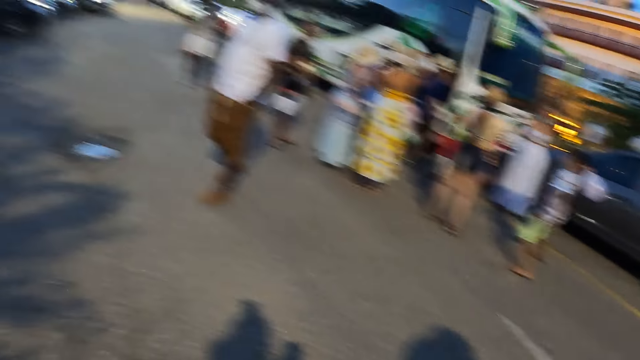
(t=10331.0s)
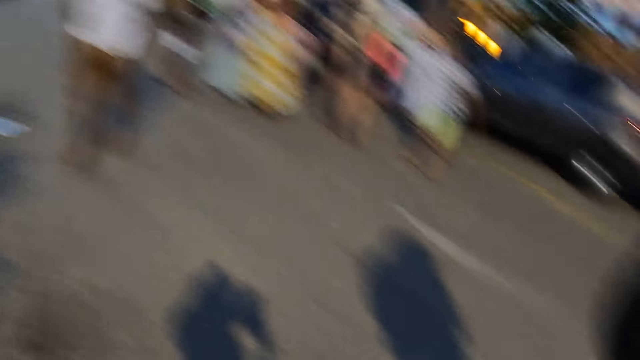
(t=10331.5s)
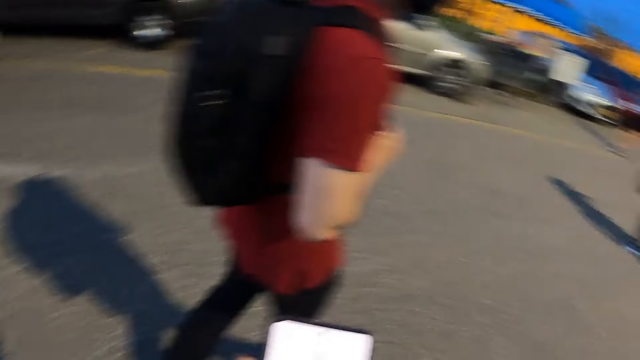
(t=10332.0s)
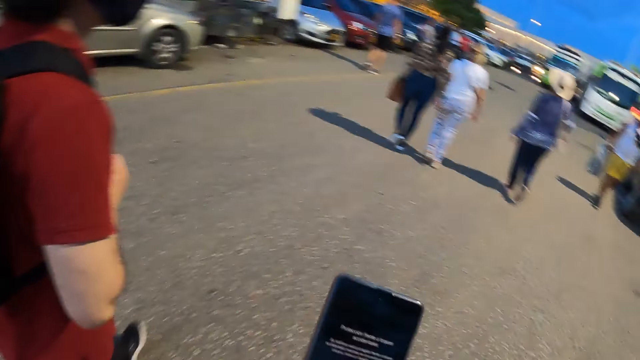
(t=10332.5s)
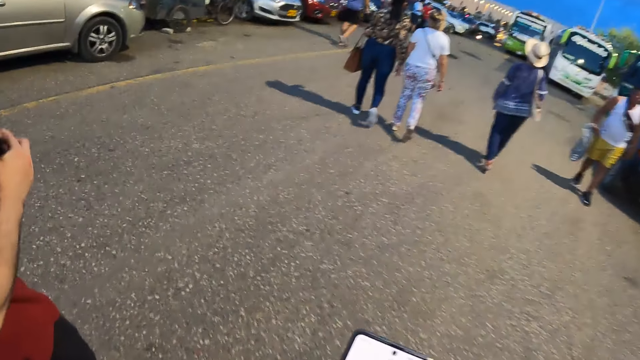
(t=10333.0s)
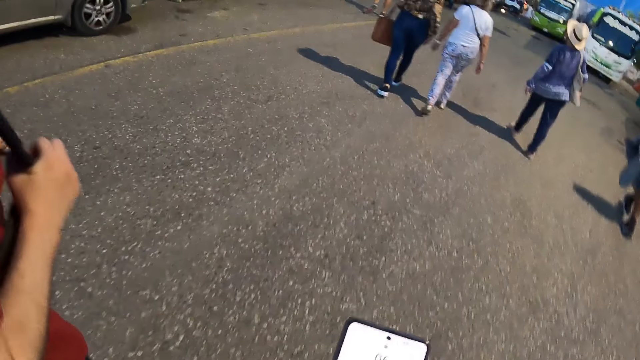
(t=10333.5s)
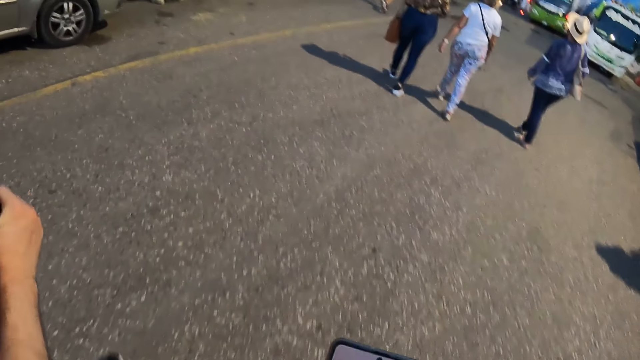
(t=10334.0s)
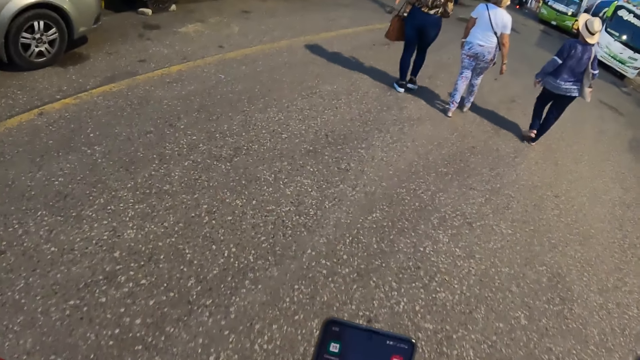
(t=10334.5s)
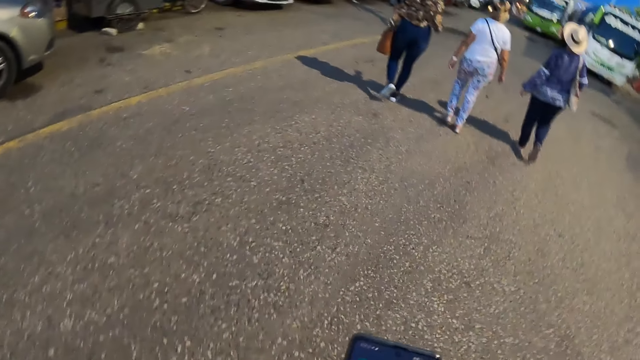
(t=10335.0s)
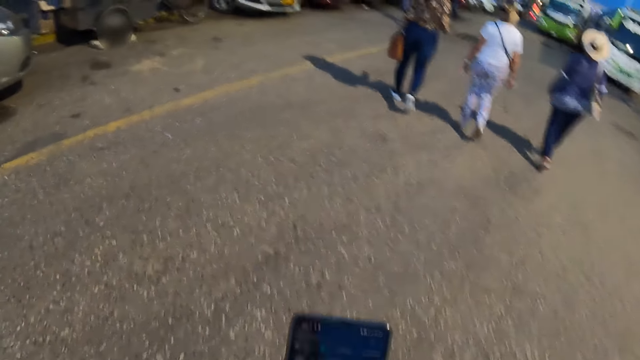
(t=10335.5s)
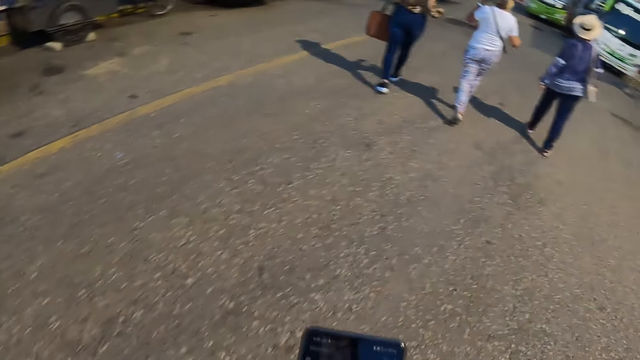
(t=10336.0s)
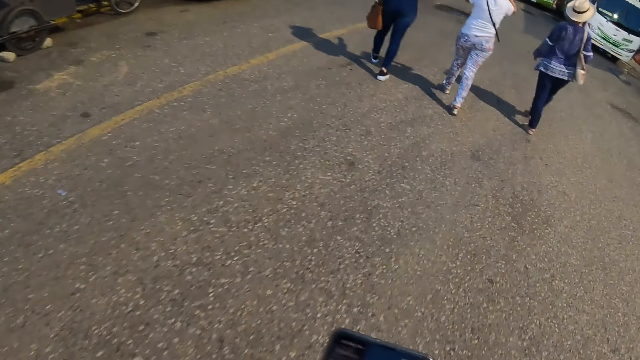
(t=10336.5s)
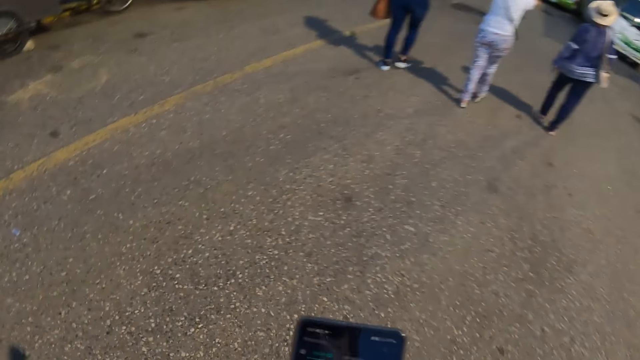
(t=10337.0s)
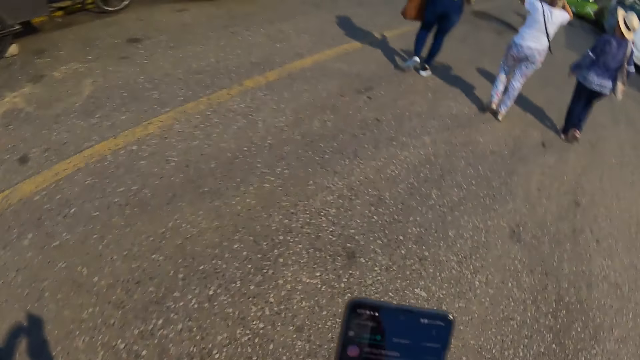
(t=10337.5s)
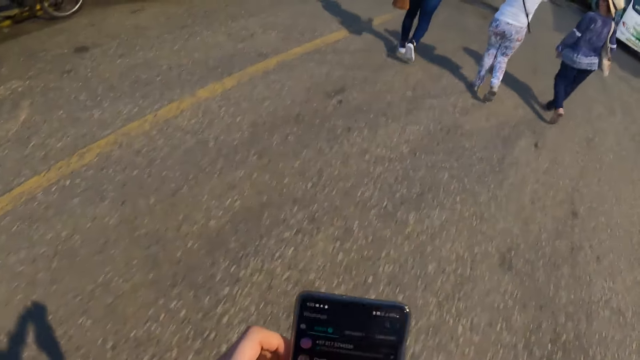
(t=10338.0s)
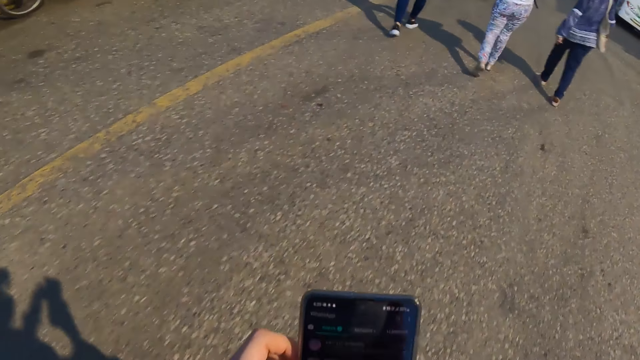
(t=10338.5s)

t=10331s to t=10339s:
The camera wearer operates the phone.

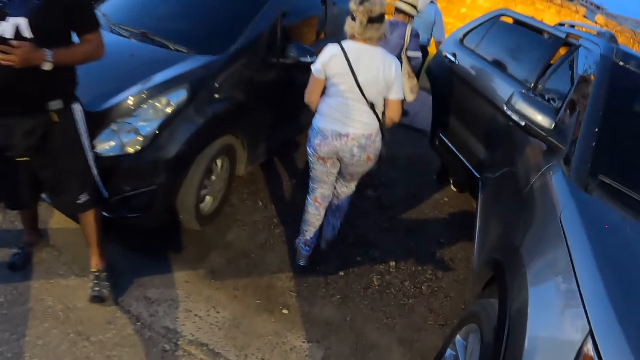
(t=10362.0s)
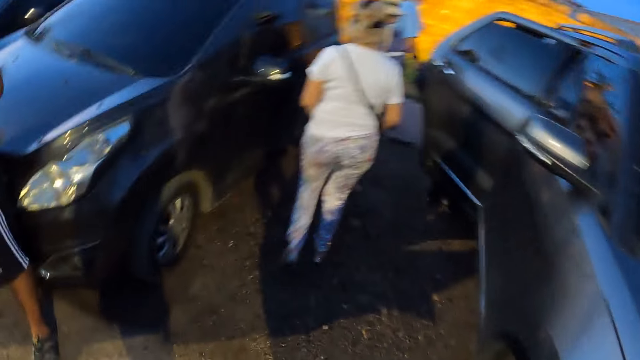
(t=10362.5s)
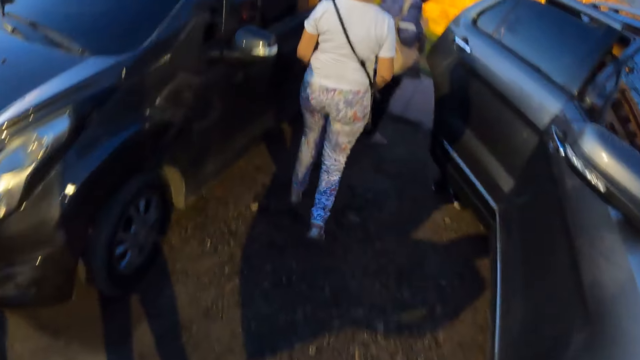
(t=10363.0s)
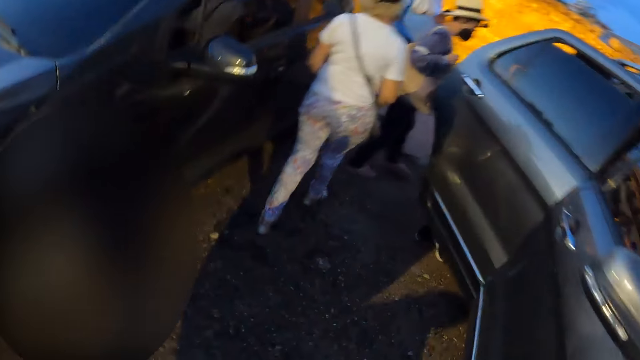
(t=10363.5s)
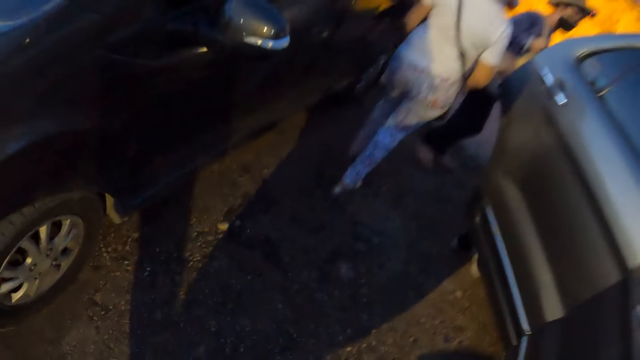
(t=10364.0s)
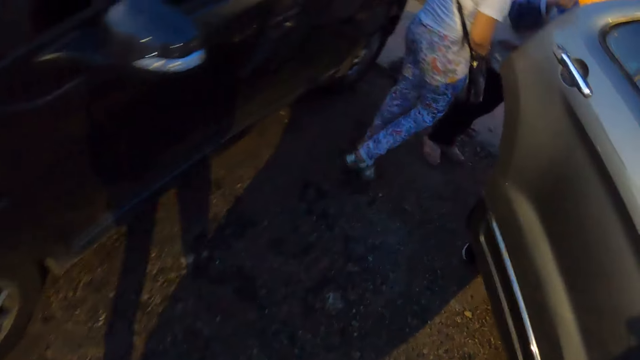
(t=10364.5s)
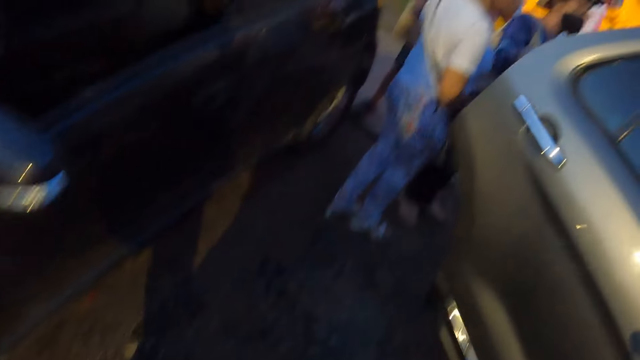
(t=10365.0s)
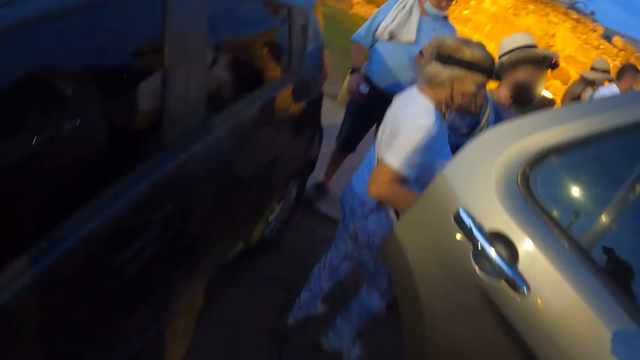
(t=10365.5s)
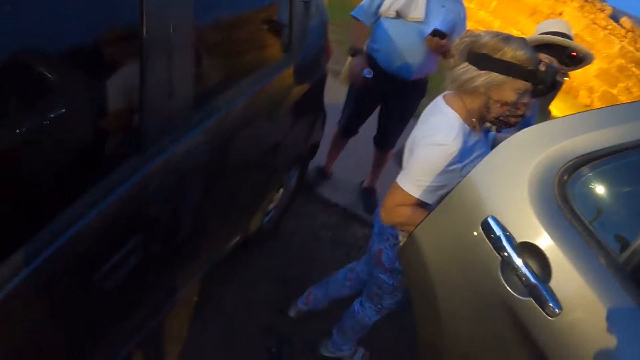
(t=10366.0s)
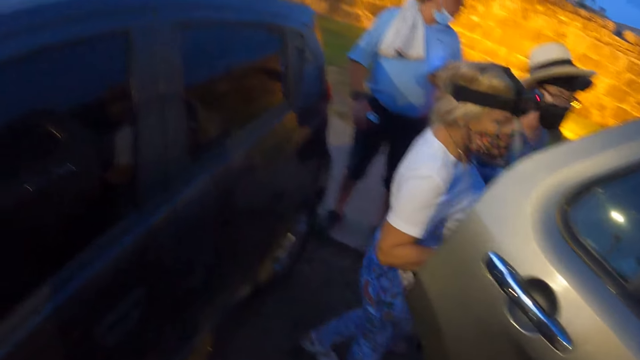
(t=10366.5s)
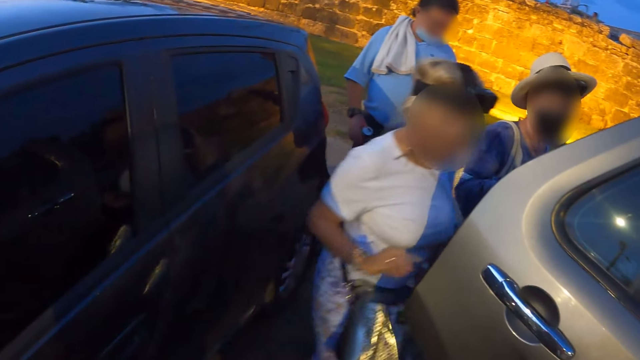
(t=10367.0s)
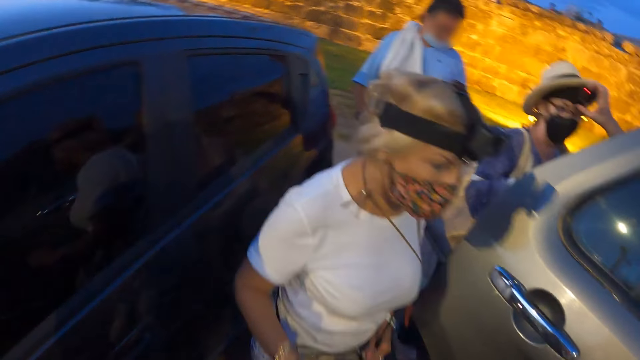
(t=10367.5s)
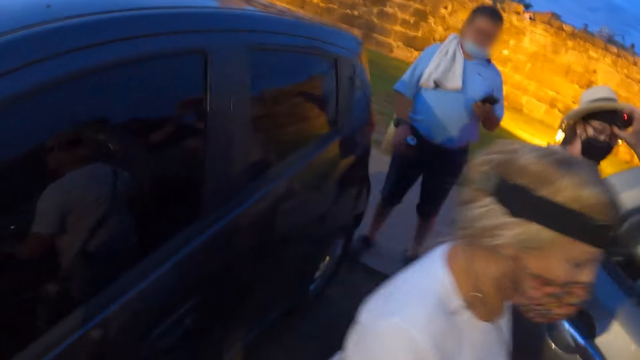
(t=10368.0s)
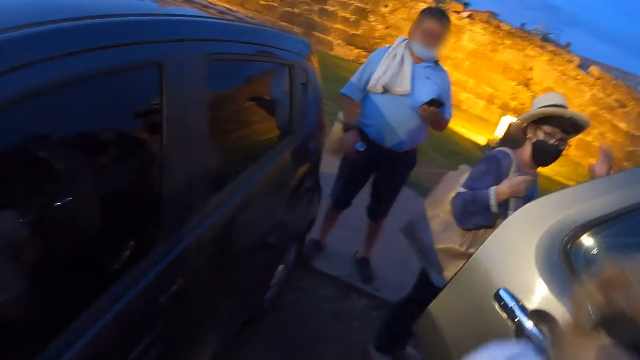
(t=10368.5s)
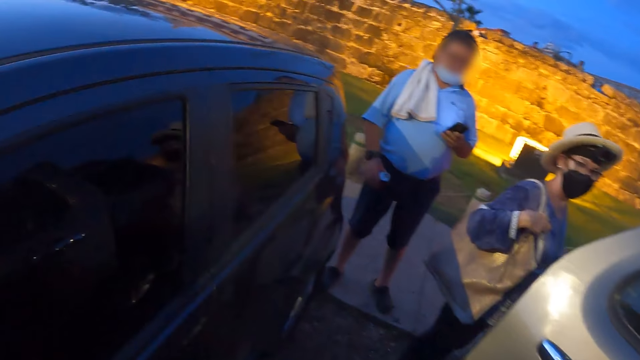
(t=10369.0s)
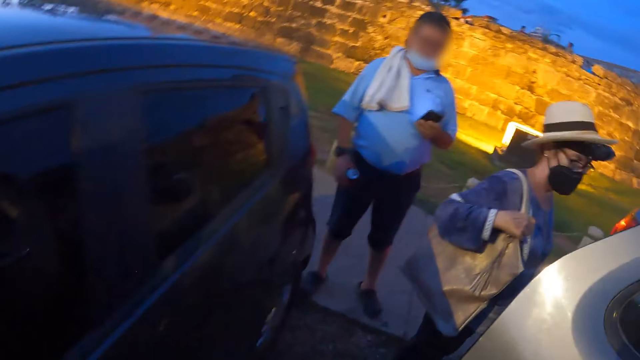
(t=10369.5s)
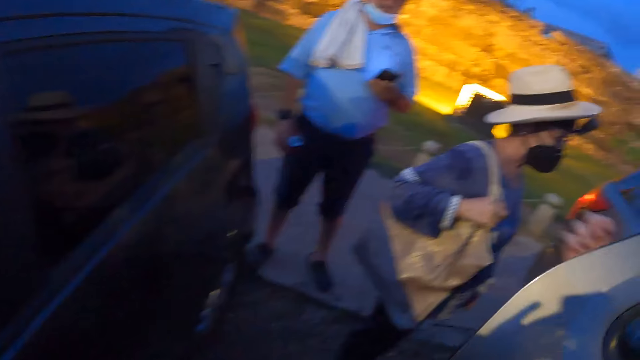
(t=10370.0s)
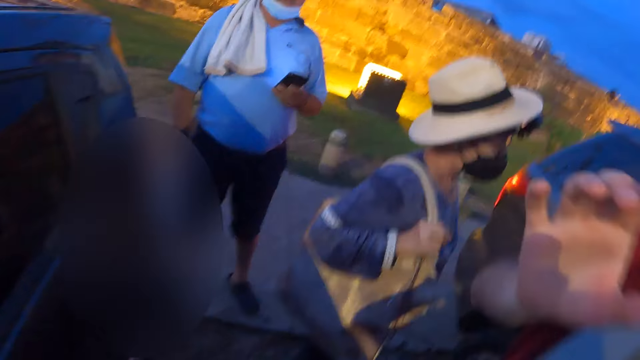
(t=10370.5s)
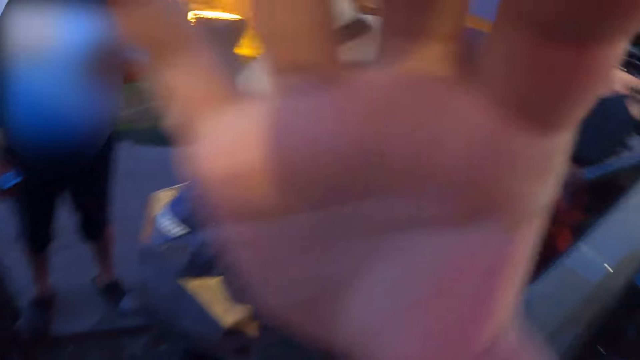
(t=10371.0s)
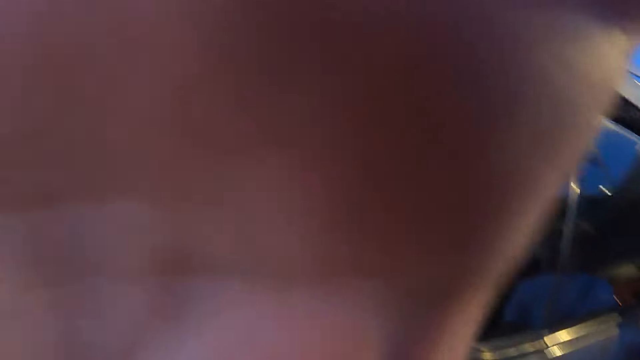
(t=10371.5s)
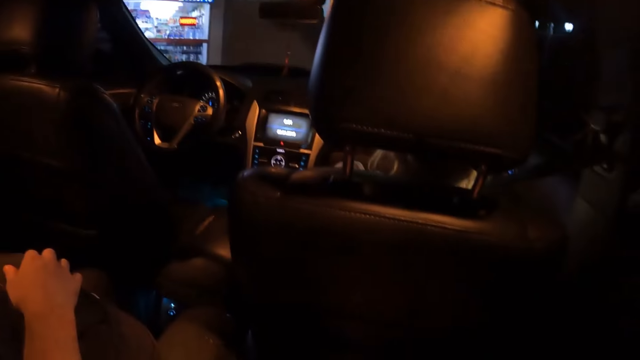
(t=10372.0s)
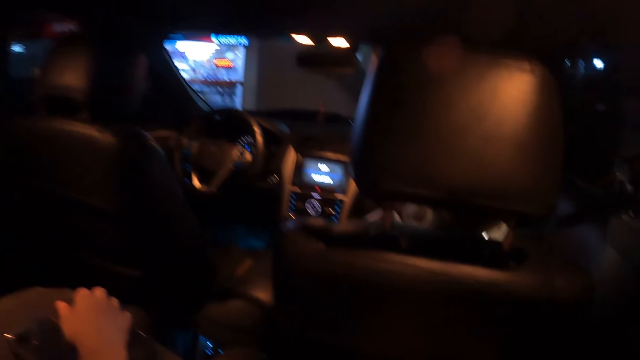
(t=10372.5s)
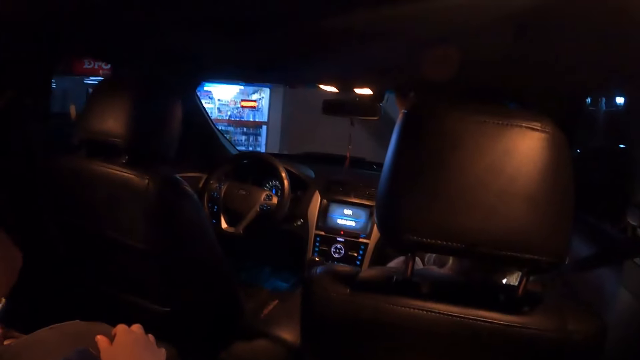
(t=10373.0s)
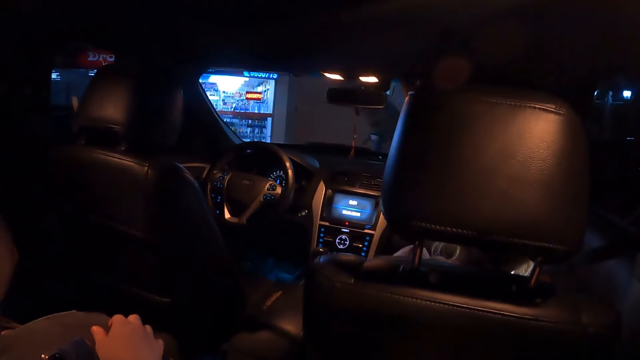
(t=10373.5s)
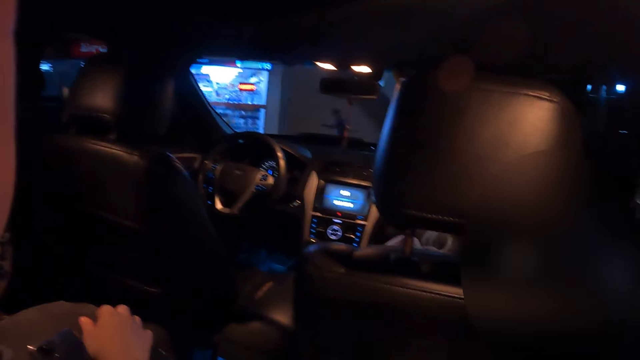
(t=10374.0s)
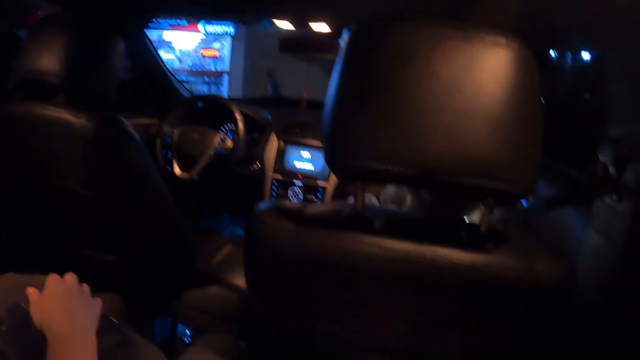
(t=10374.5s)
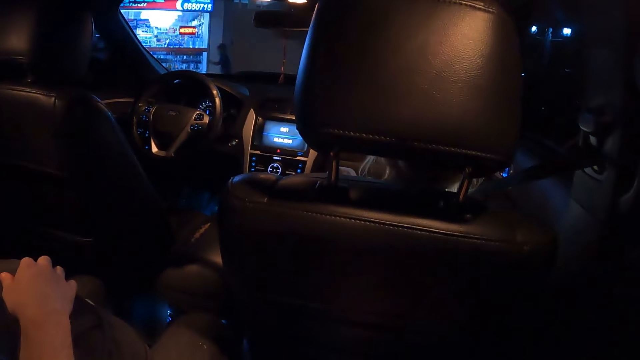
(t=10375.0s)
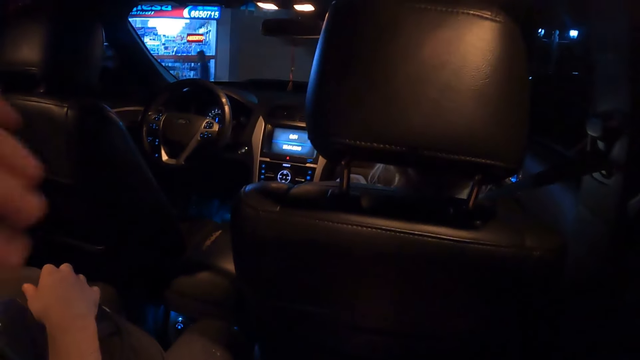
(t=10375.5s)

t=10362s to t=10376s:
The camera wearer walks around the parking lot. A man adjusts the camera on the head of the camera wearer. The camera wearer sits in the car.
